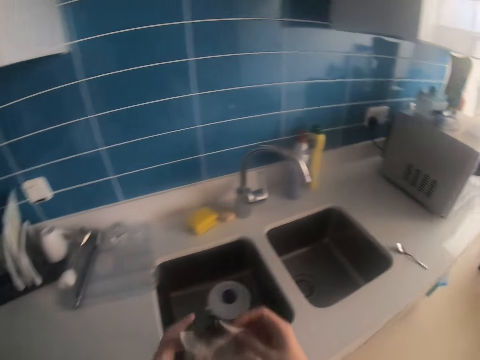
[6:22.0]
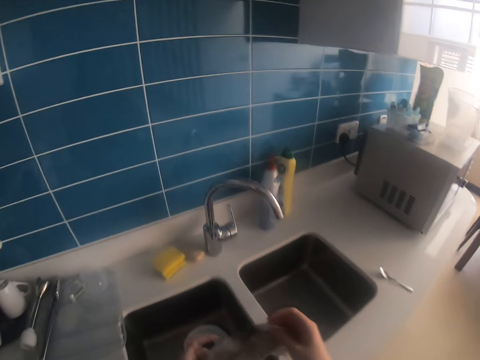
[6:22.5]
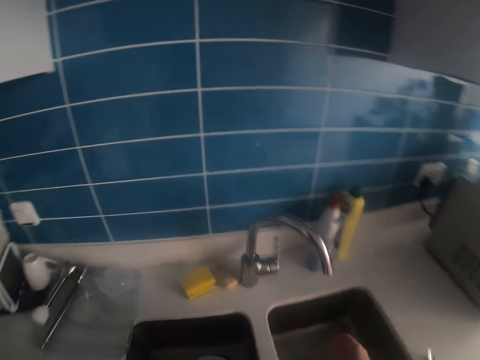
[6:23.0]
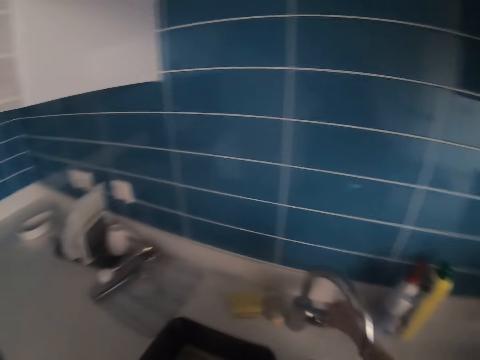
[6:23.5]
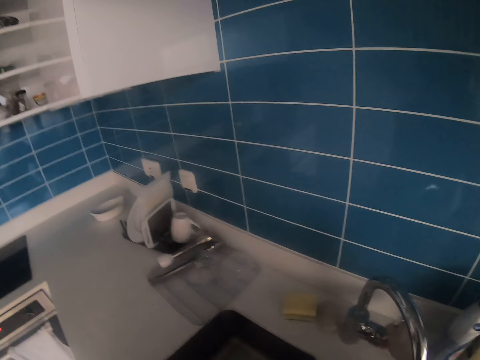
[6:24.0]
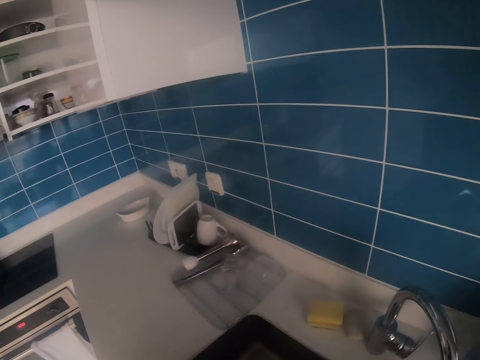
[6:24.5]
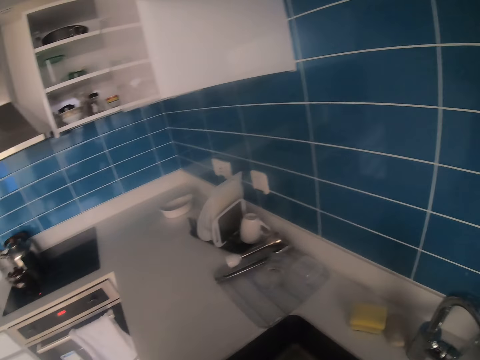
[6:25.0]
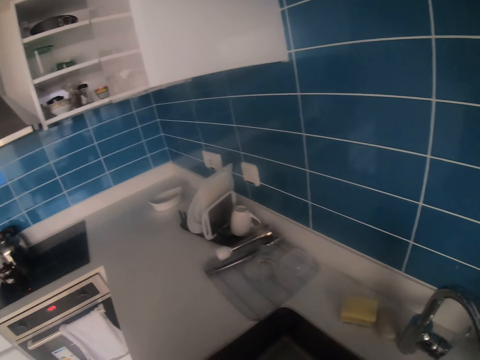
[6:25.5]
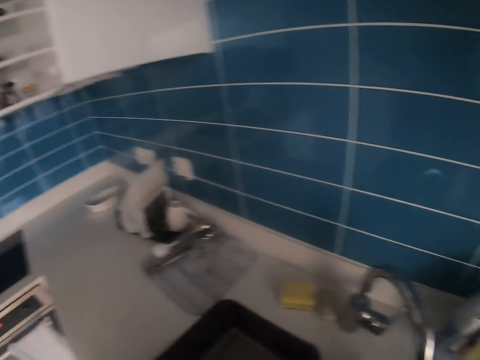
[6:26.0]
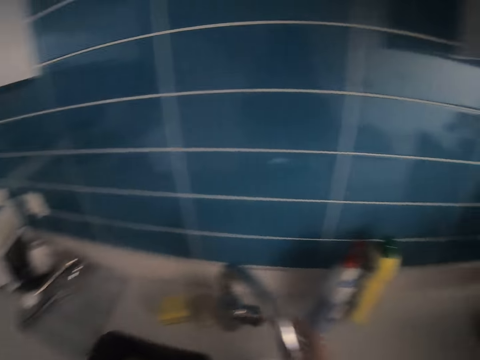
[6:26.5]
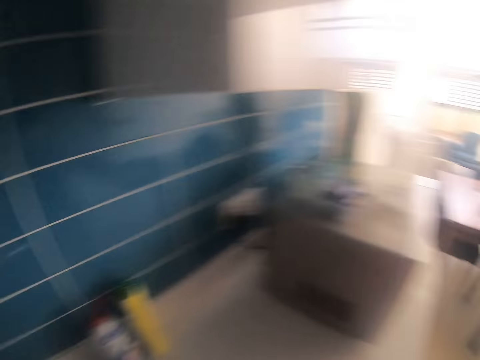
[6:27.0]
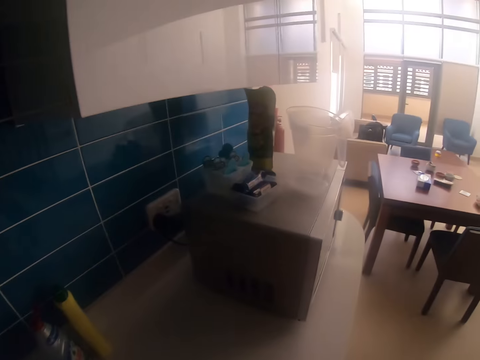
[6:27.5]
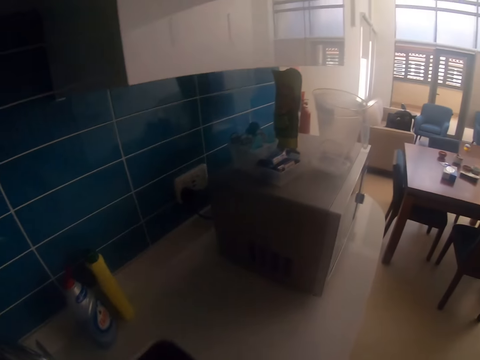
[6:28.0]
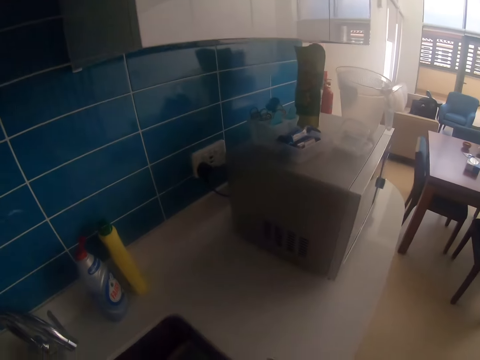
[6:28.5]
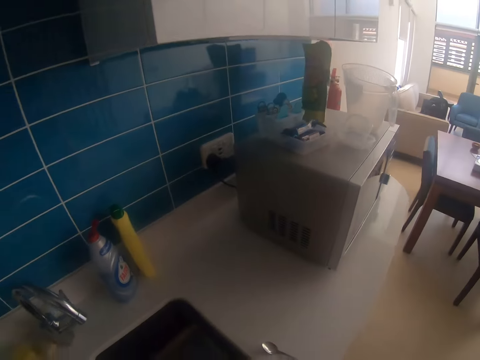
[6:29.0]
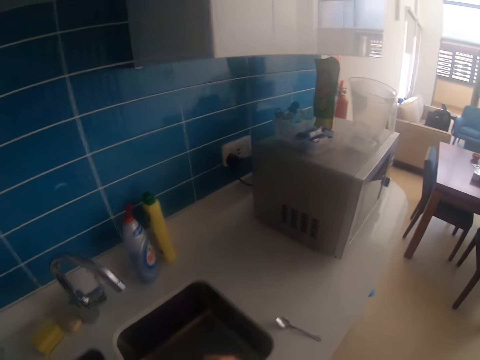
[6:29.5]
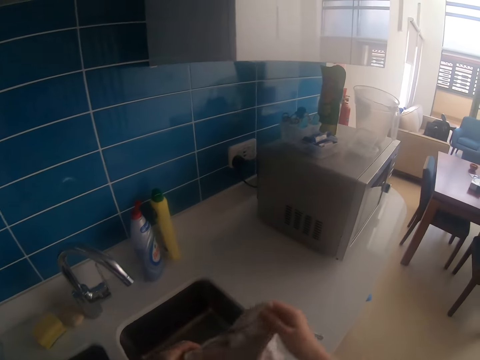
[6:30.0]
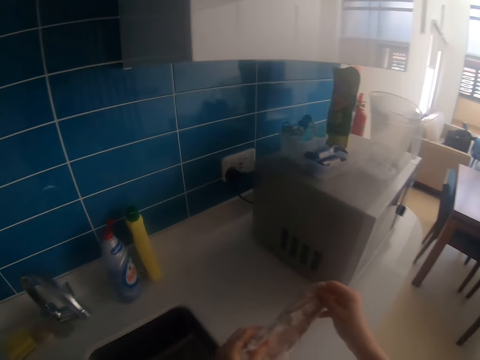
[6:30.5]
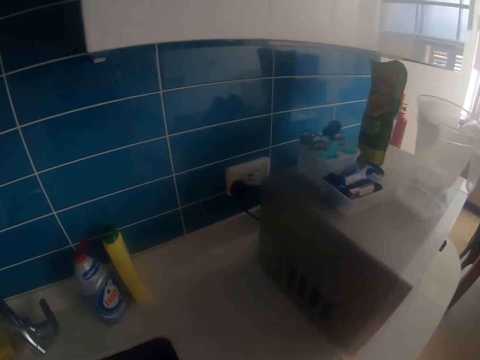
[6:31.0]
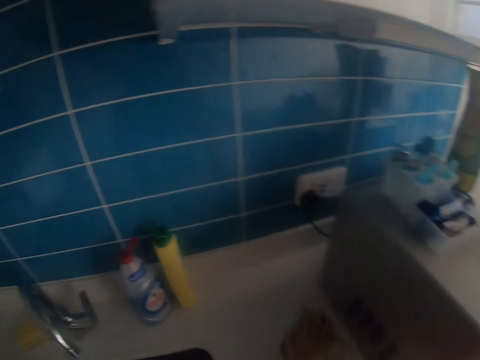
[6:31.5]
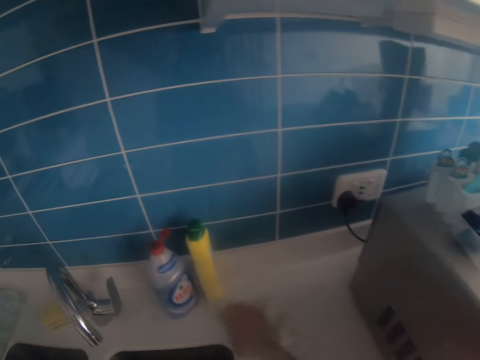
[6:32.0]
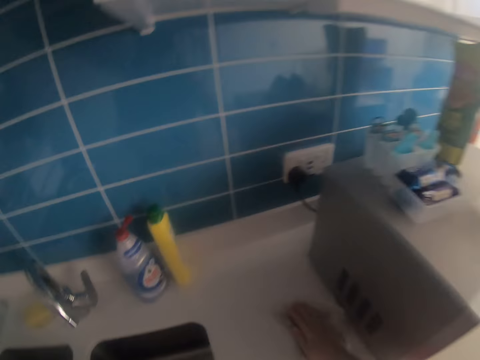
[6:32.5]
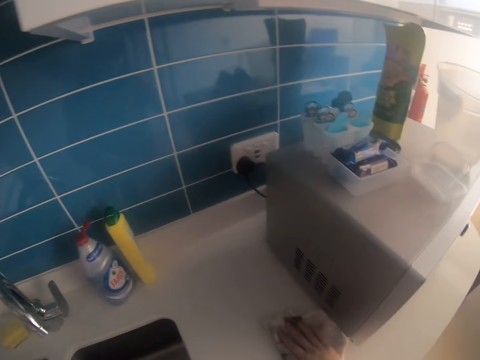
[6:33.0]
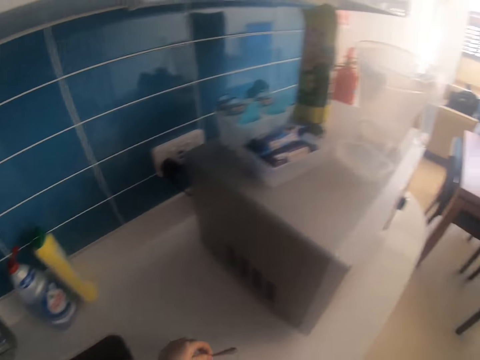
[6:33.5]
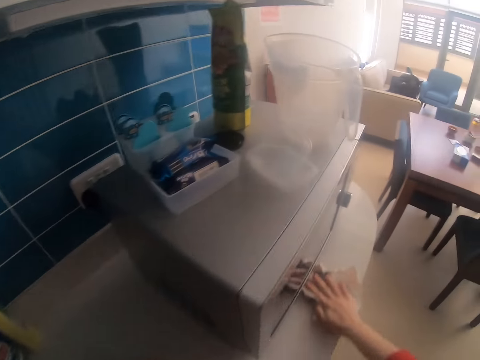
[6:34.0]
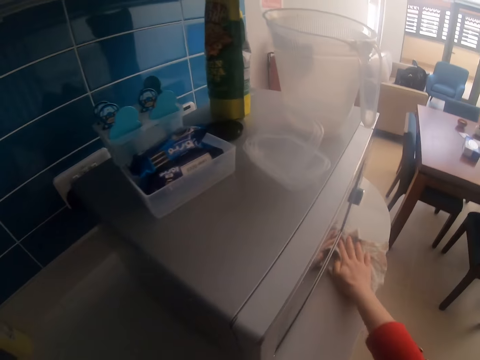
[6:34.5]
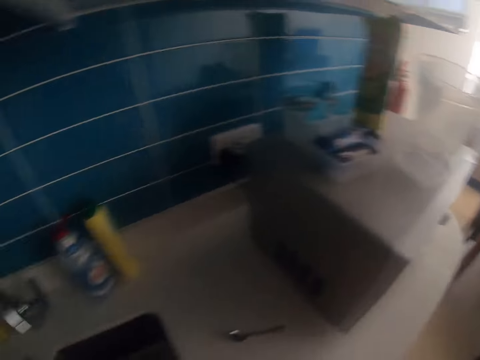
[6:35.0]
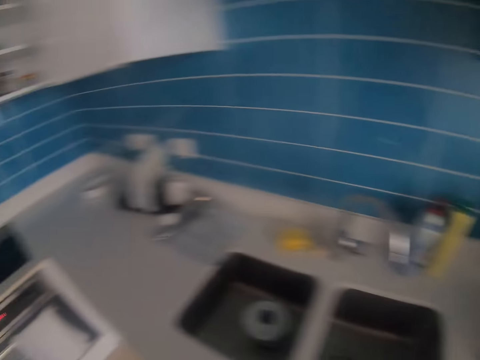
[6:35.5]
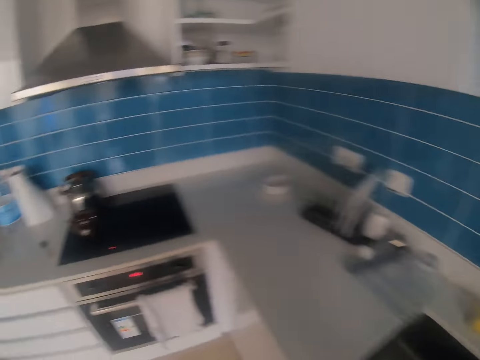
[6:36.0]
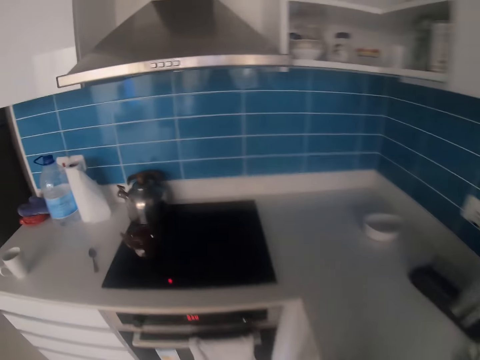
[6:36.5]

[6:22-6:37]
The camera wearer opens the tap. They wet fabric. They close the tap. They wipe the kitchen table using a towel.

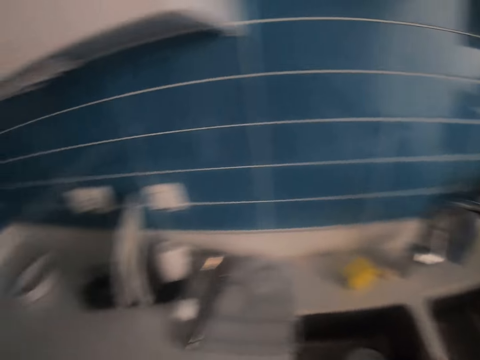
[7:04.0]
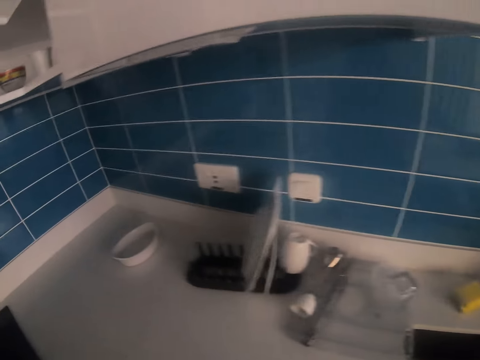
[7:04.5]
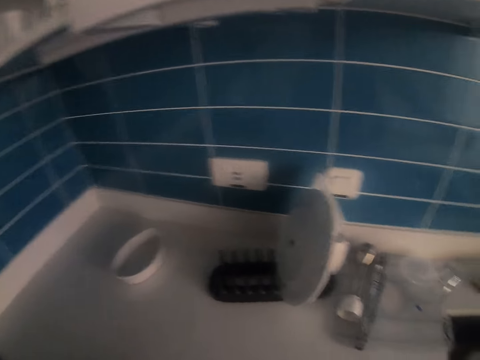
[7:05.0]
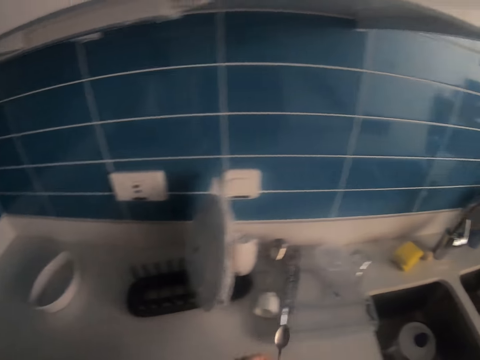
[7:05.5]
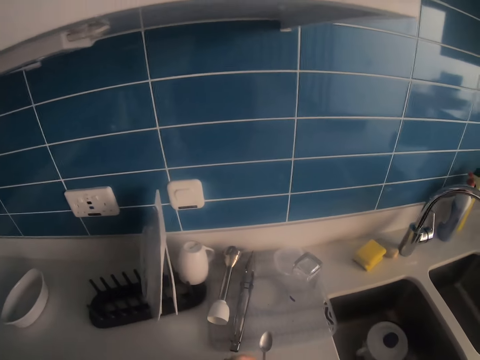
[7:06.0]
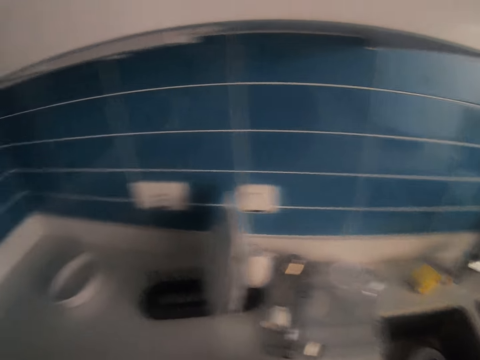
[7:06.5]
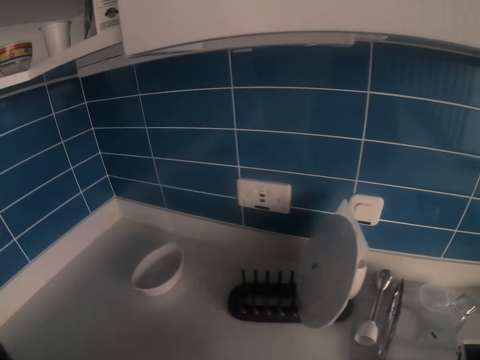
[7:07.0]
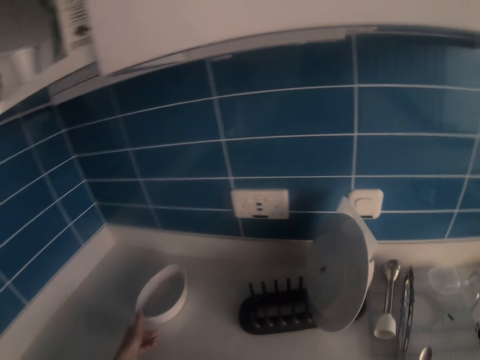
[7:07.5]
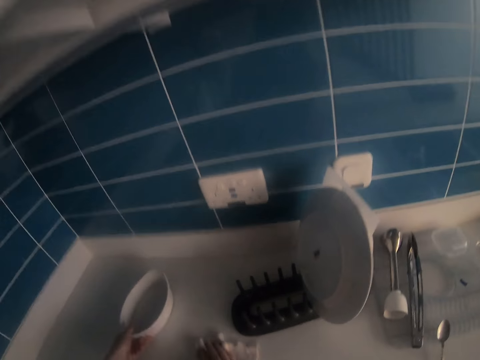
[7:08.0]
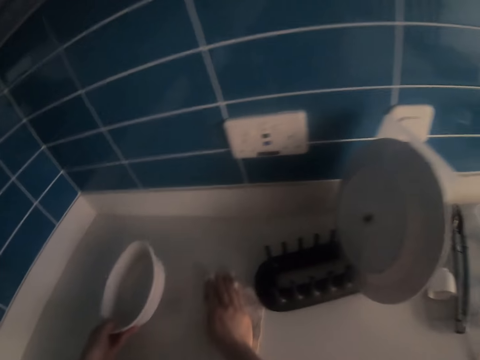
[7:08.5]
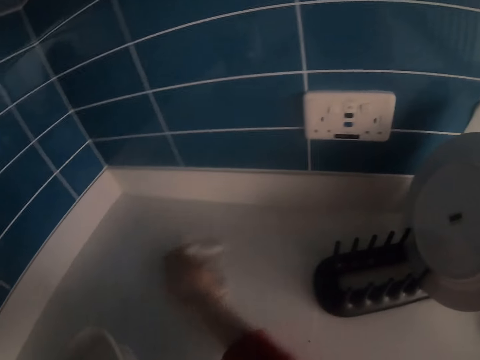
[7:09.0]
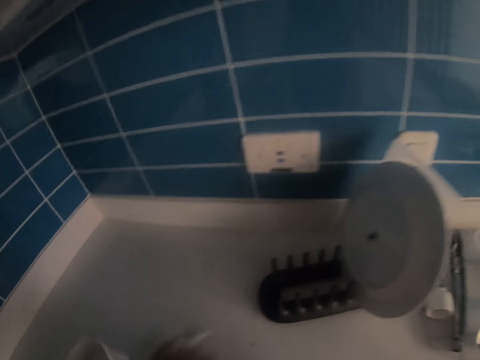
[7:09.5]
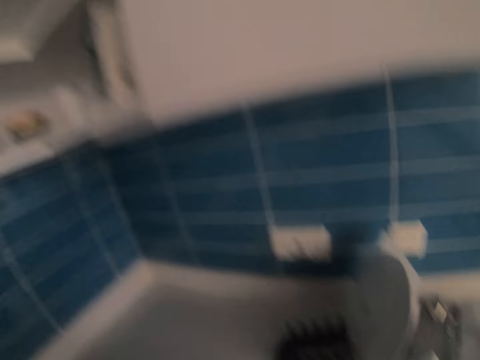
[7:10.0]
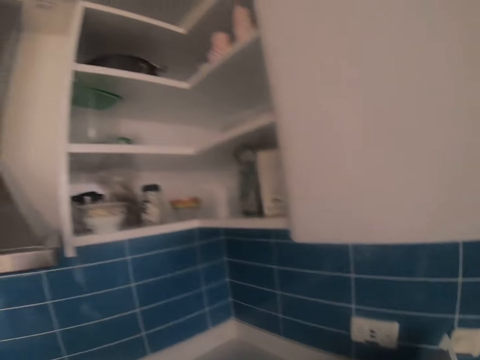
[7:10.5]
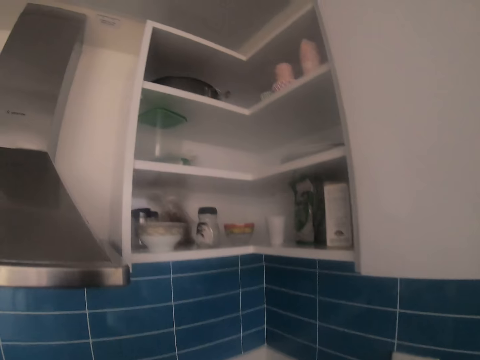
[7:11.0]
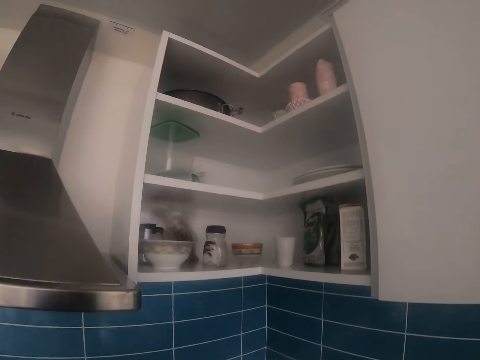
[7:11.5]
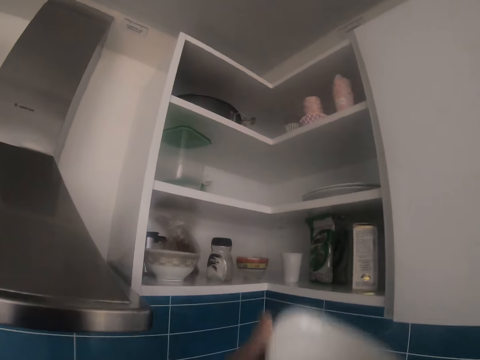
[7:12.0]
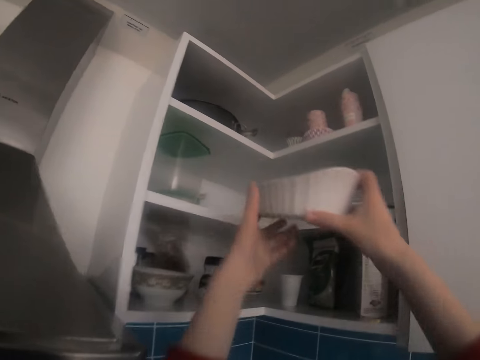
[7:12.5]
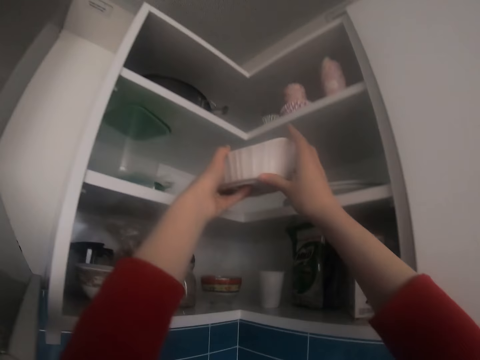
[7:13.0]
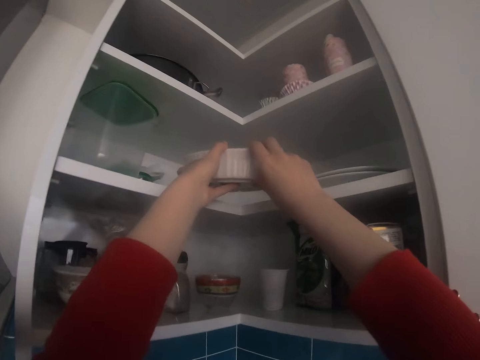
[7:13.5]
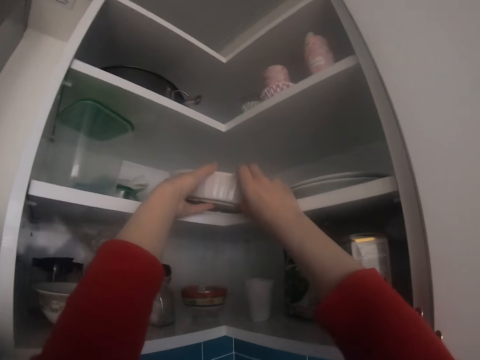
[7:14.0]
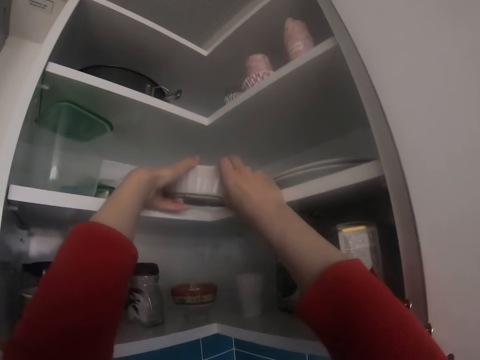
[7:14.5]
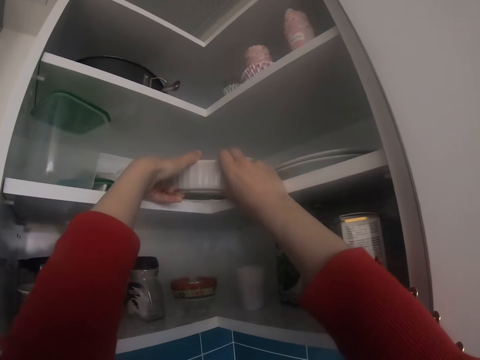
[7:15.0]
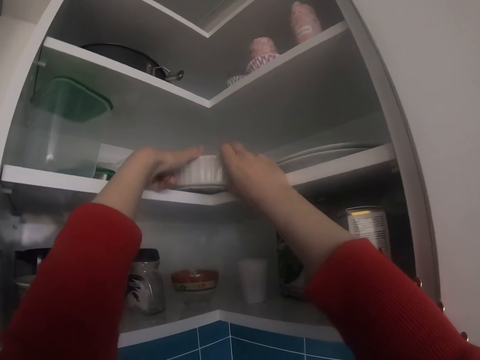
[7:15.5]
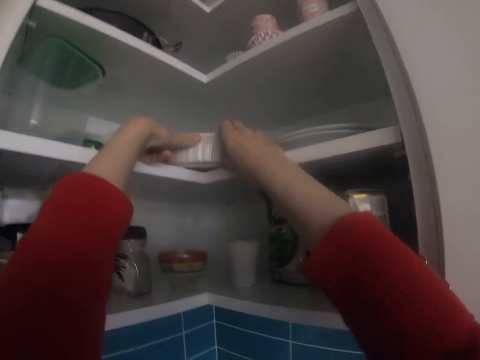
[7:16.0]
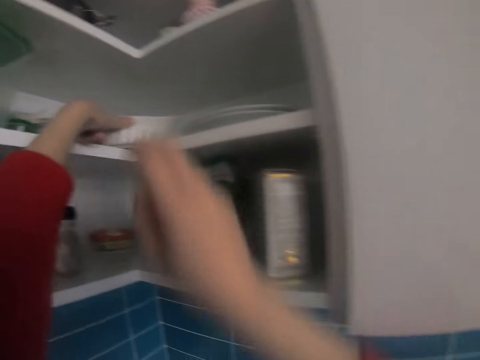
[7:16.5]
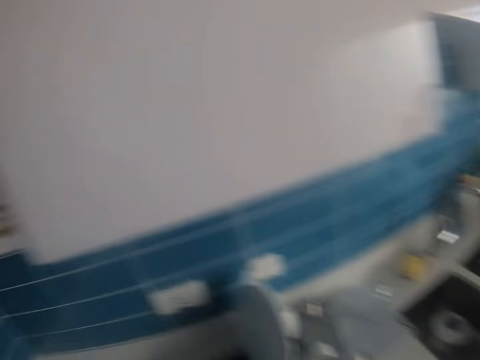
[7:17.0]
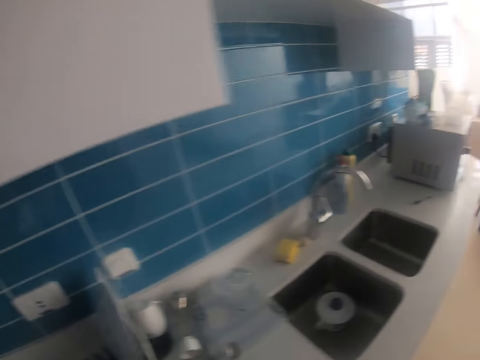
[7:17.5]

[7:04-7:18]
The camera wearer puts the spoon down on the table. They pick up the bowl and put the bowl in the cabinet.
